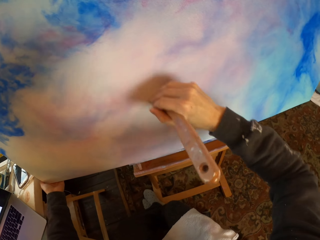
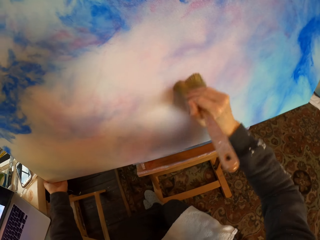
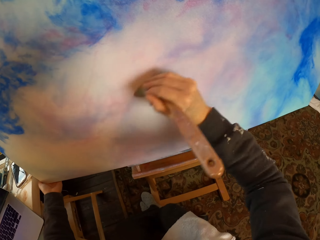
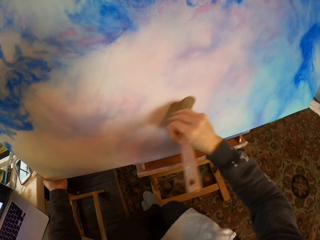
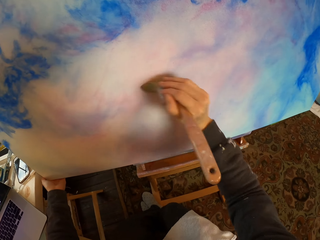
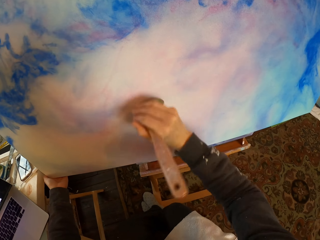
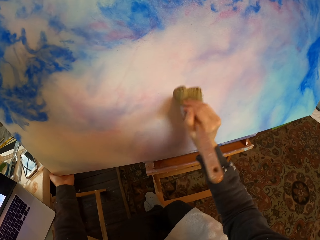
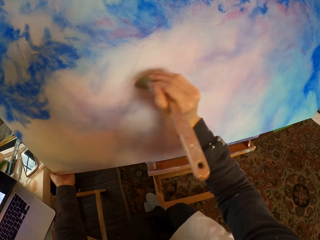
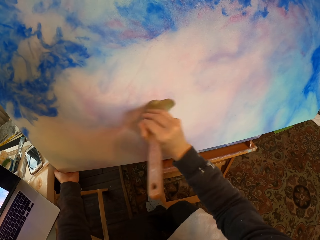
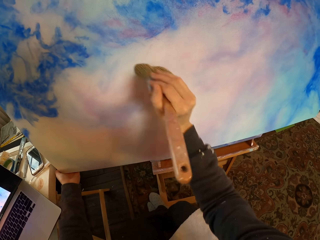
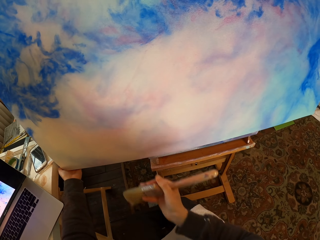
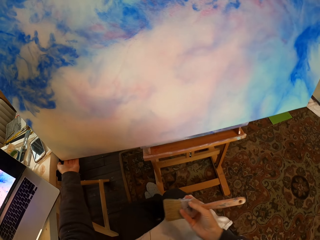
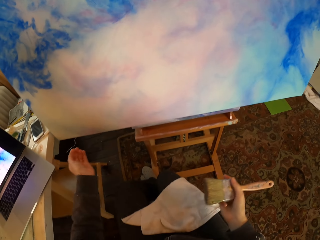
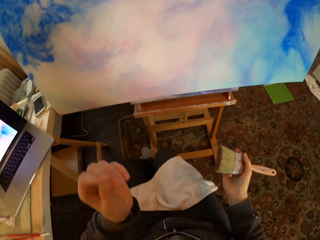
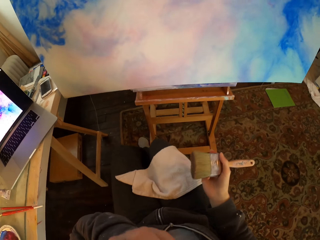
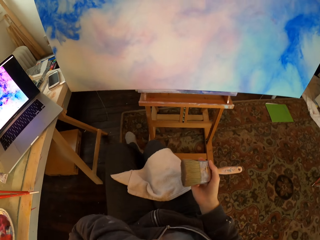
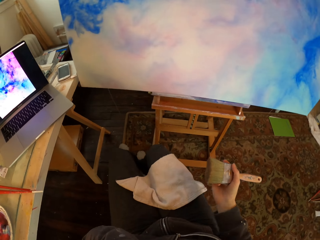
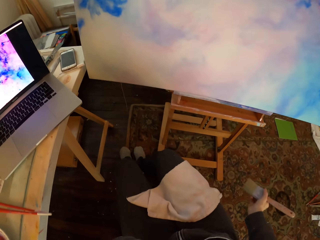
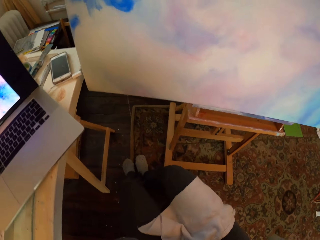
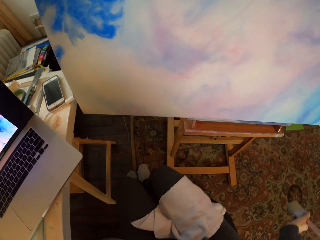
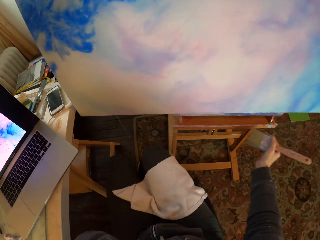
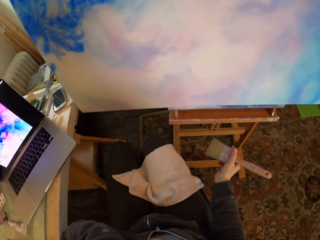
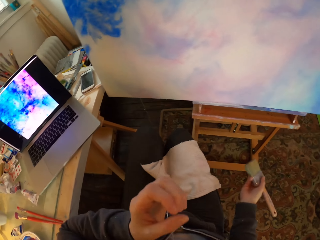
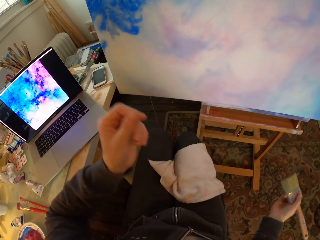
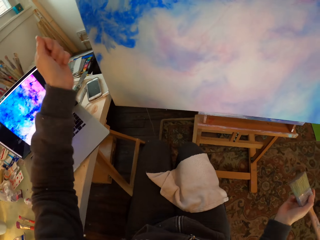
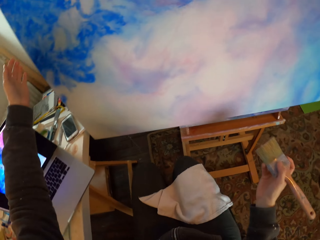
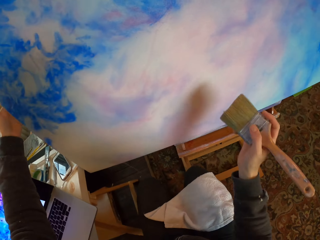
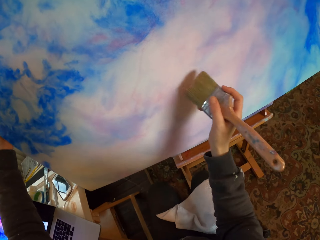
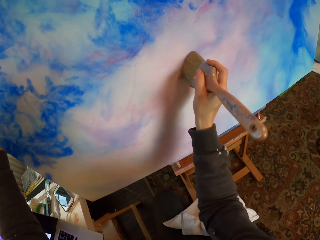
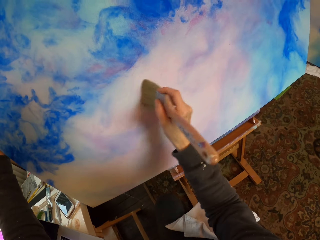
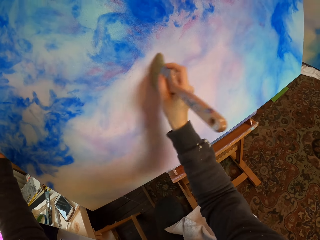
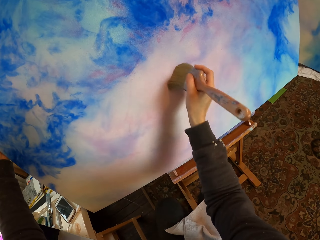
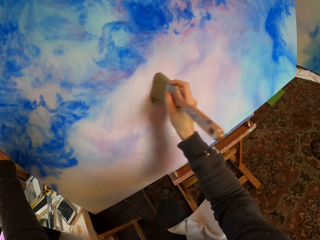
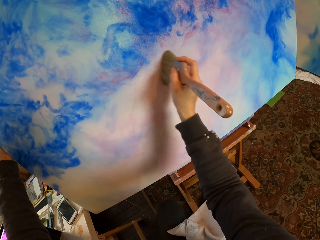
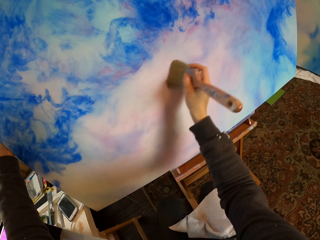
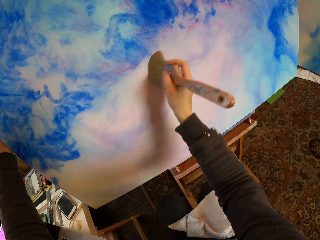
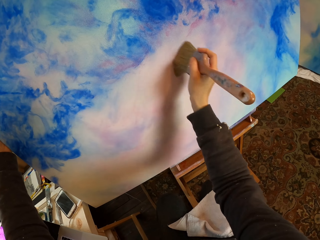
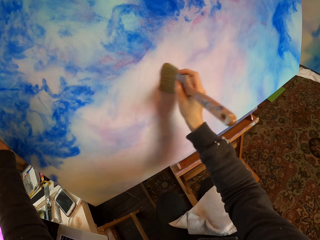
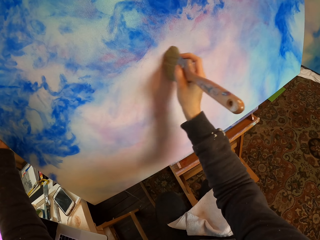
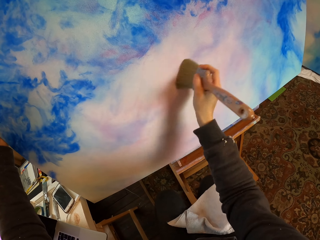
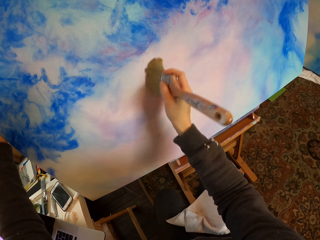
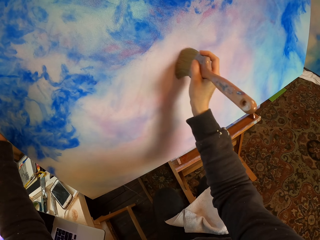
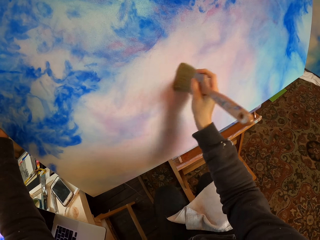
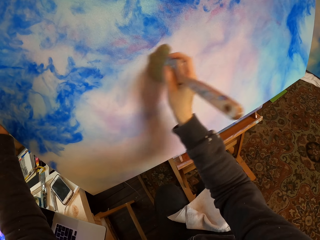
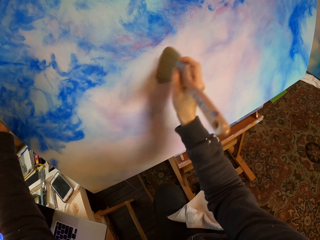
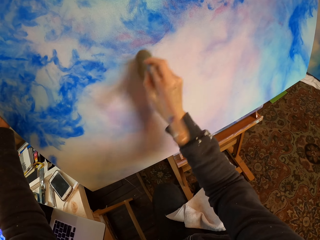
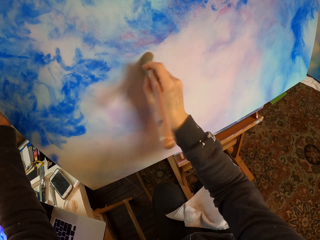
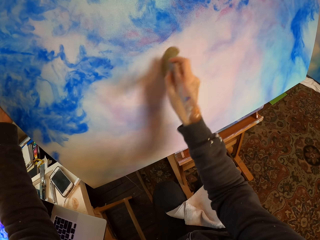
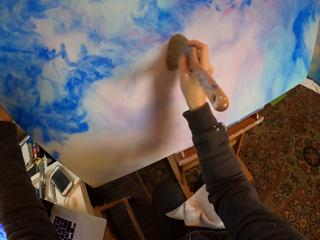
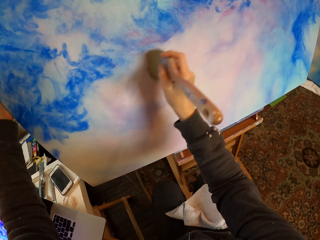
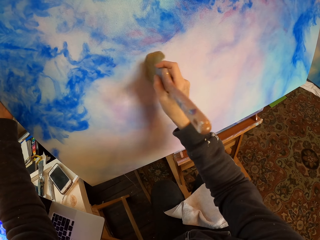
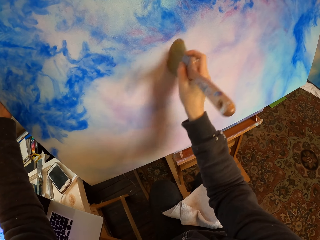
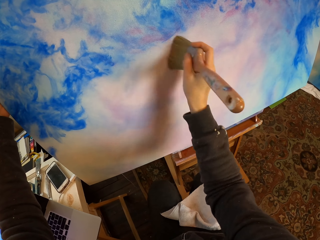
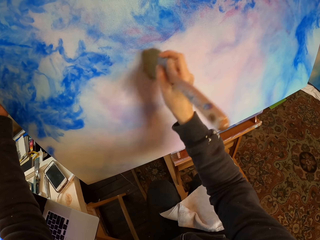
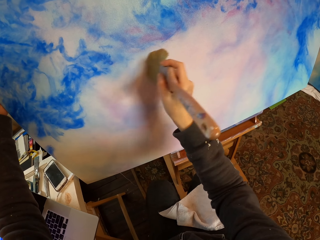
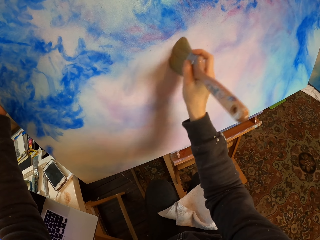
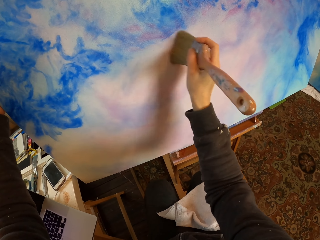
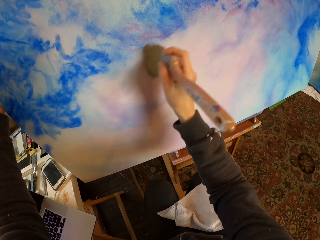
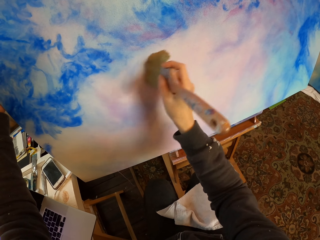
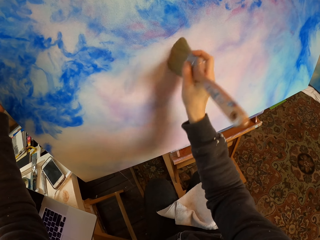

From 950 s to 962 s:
The camera wearer paints on the paint board and holds the paint board. They touch the face. They hold the paint board again and move hands. They brush the paint on the portrait and hold the paint board with the left hand.

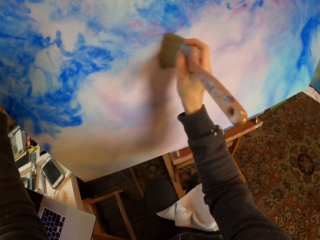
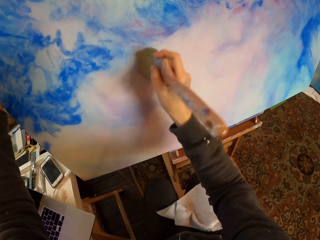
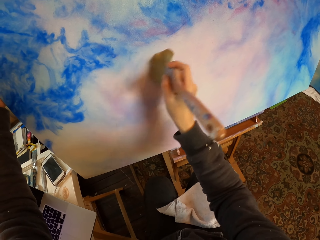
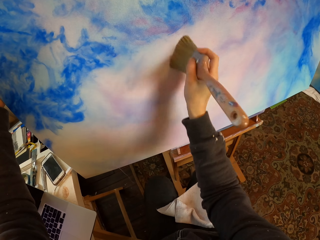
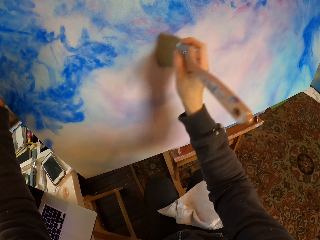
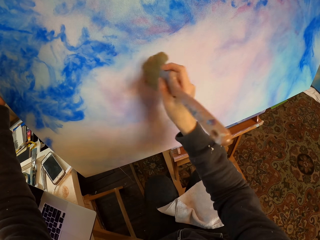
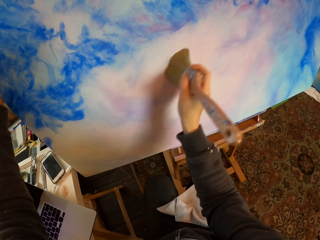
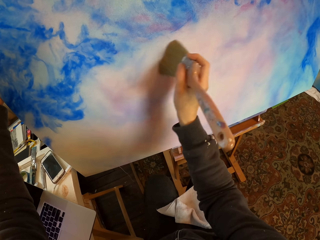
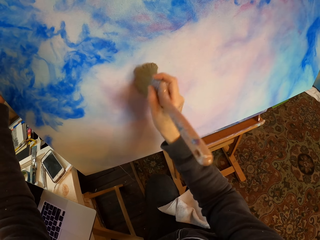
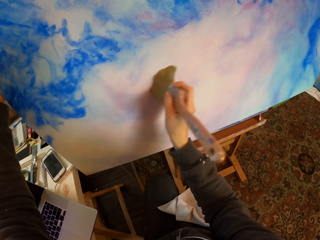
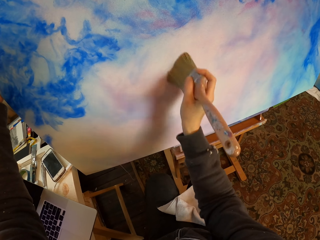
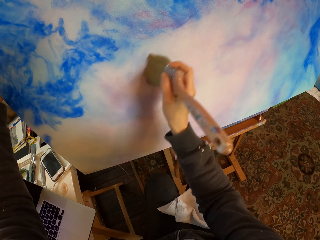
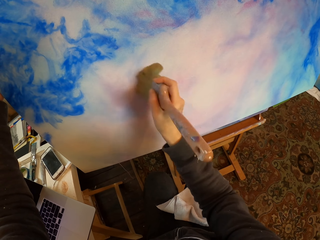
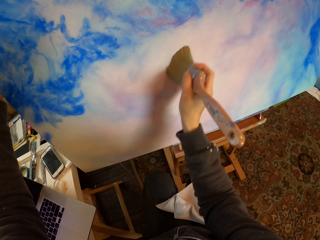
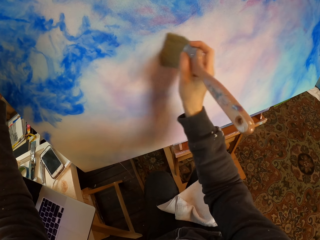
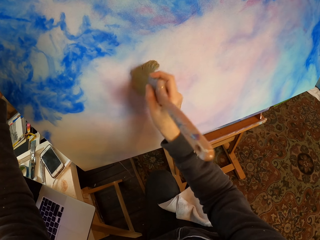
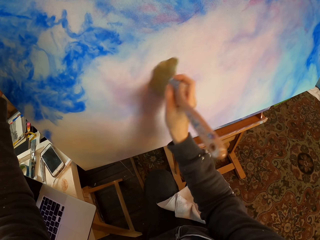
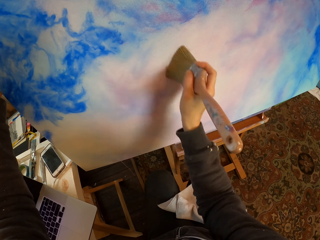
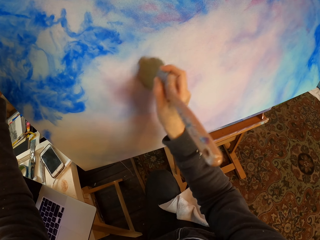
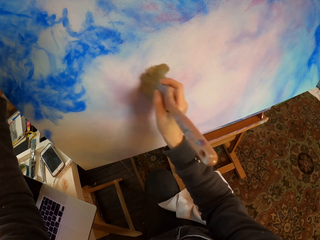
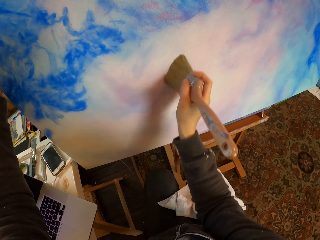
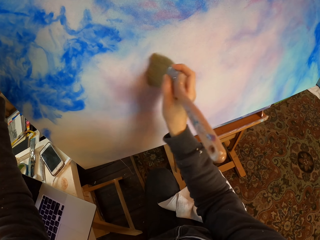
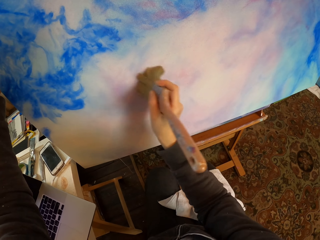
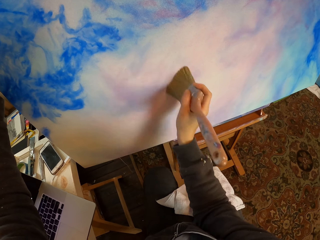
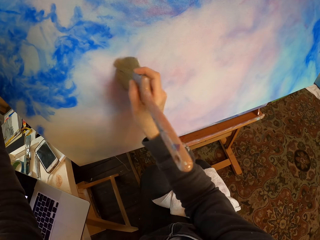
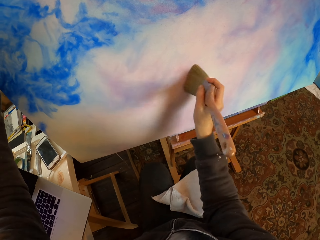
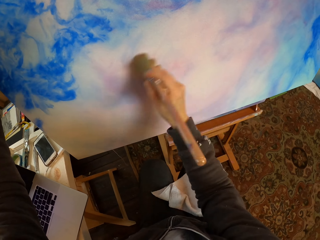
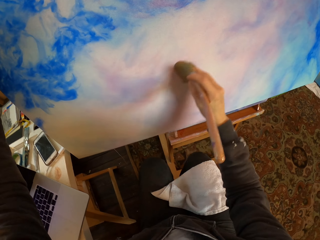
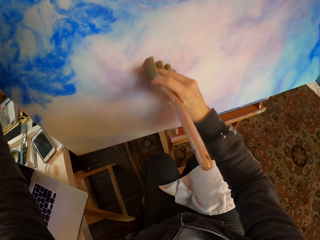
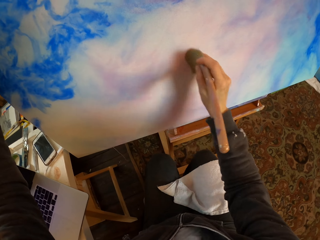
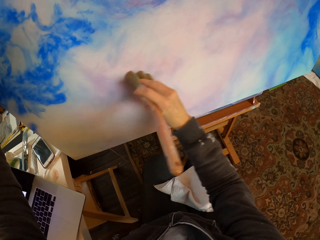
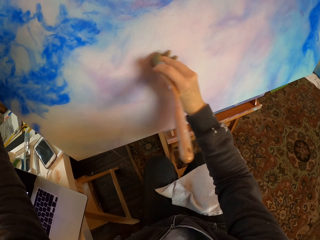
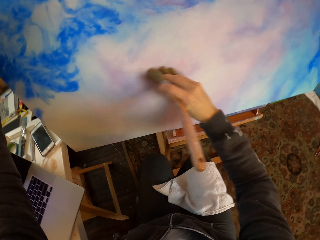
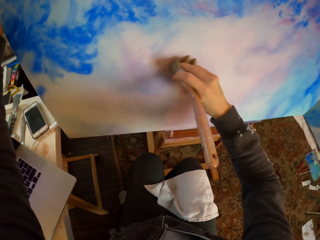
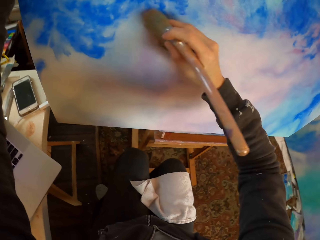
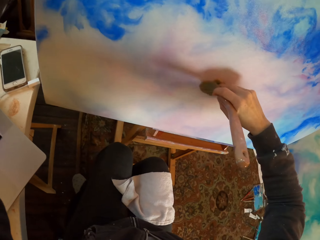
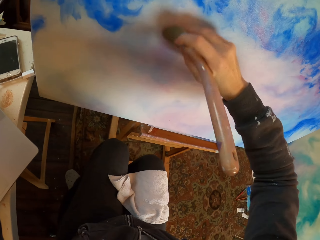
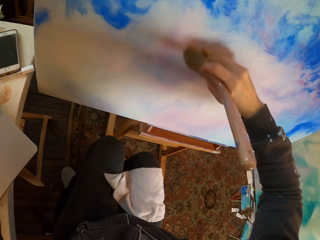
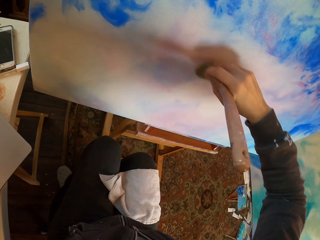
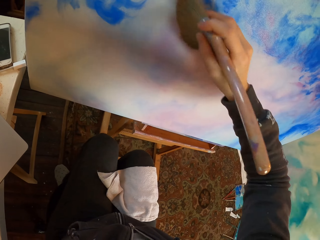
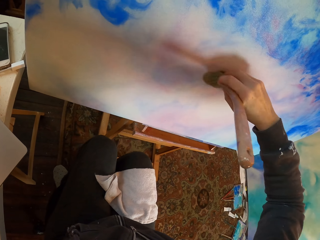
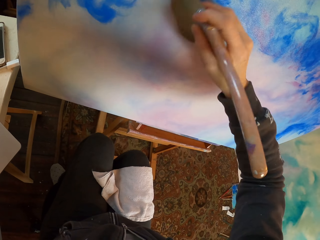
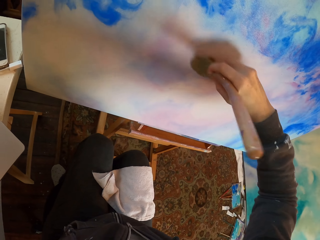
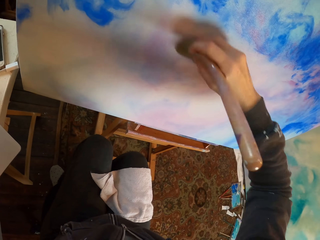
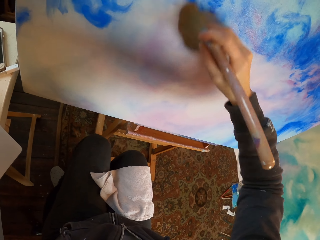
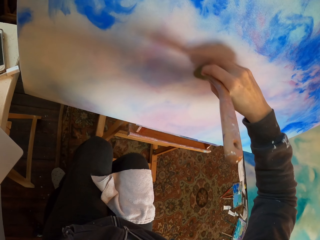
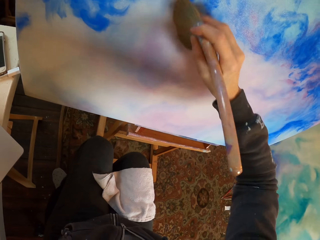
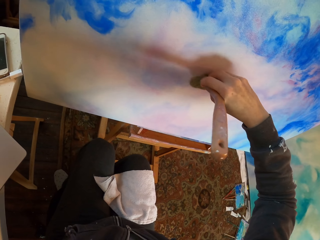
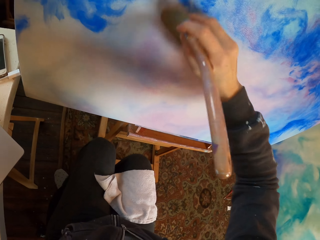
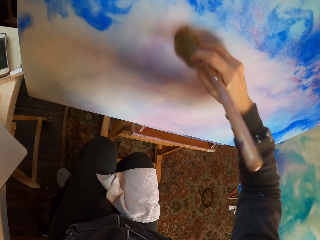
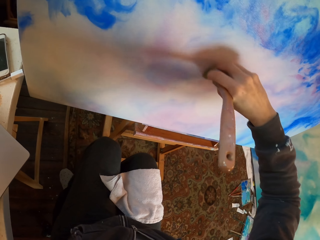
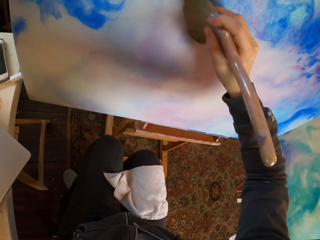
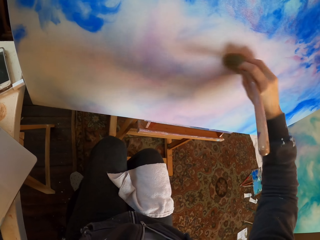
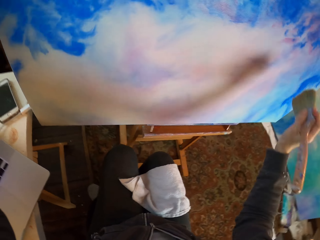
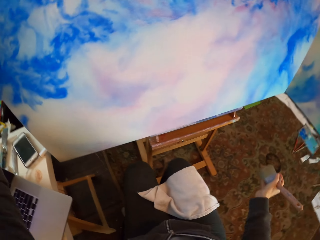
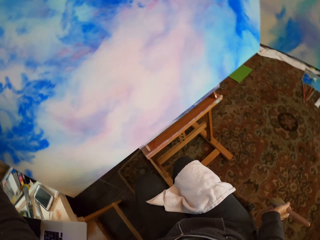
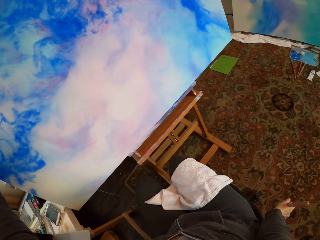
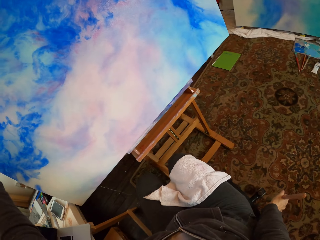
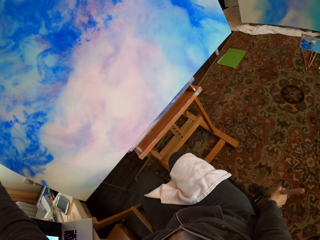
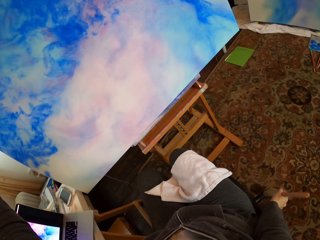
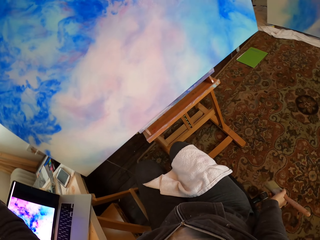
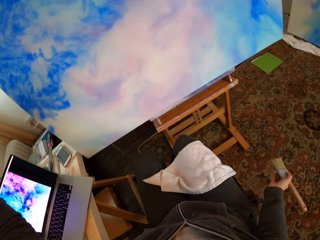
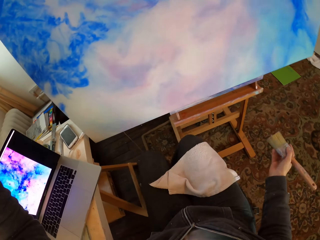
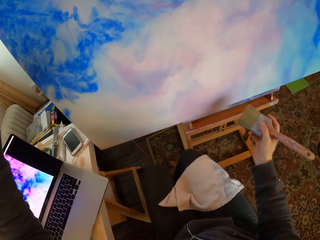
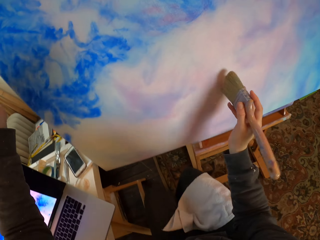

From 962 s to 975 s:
The camera wearer paints on the paint board and holds the paint board. They look at the portrait. They look around. They move hands.
